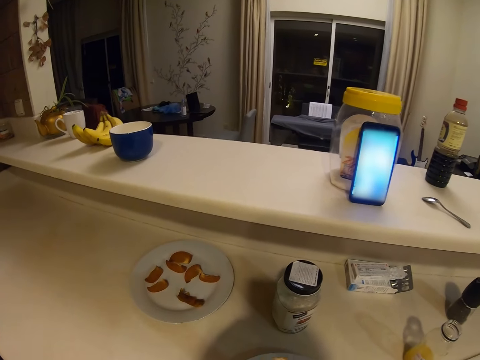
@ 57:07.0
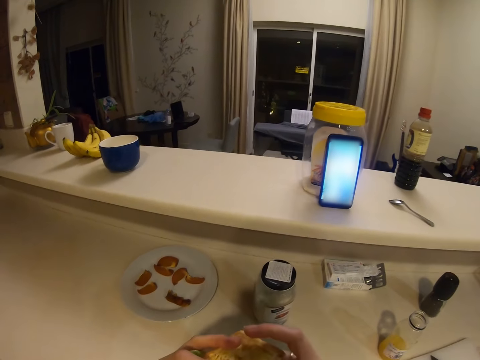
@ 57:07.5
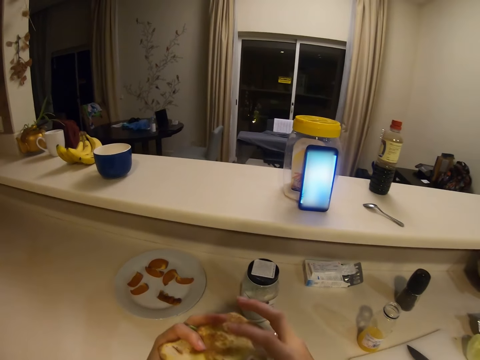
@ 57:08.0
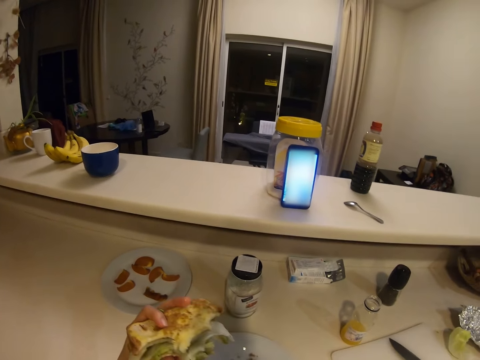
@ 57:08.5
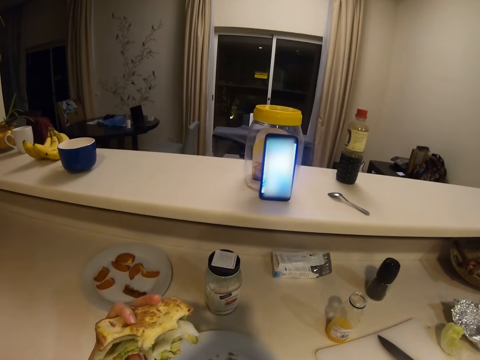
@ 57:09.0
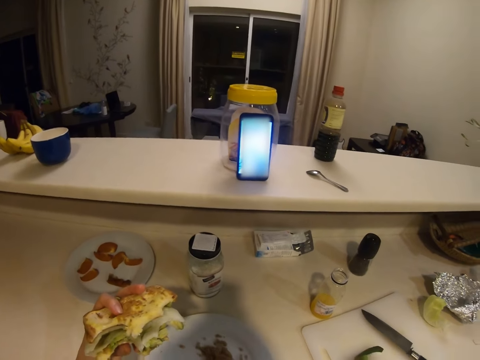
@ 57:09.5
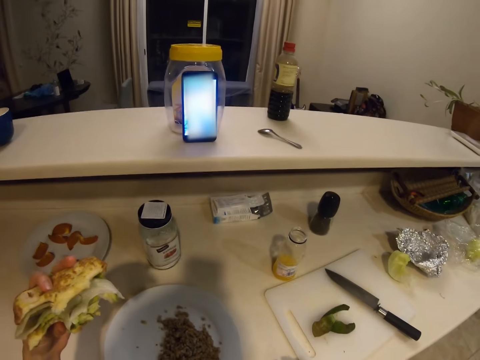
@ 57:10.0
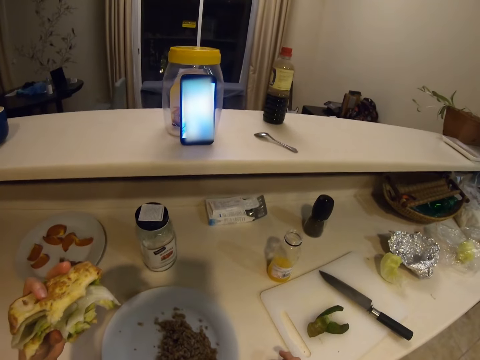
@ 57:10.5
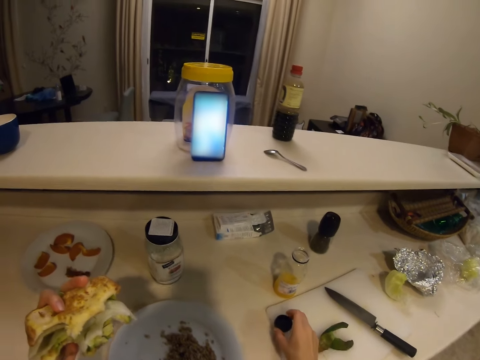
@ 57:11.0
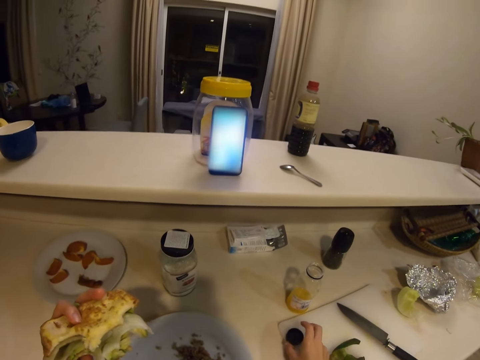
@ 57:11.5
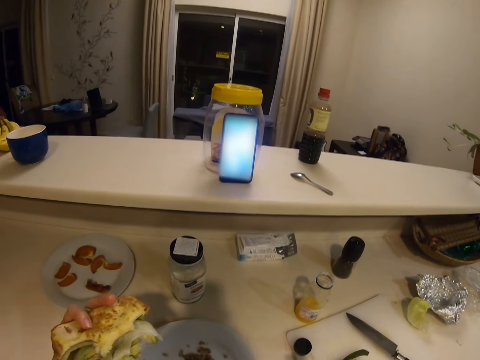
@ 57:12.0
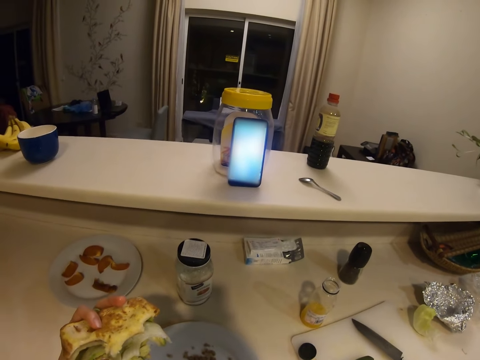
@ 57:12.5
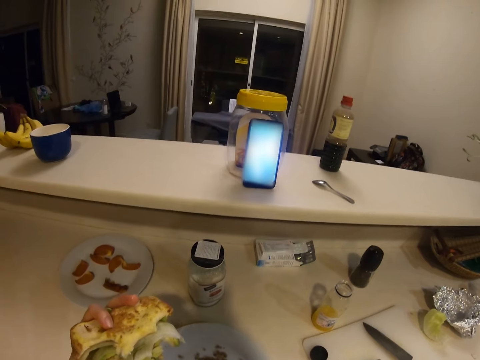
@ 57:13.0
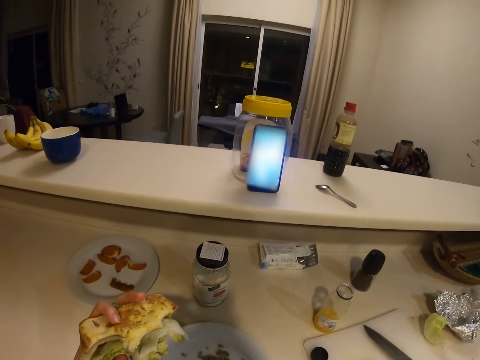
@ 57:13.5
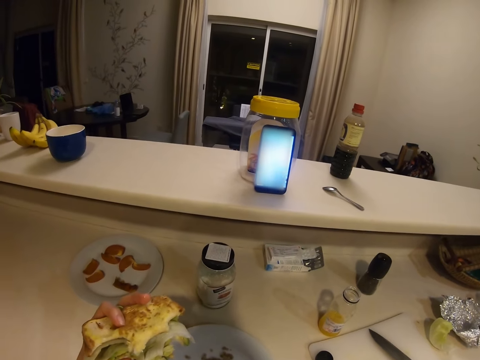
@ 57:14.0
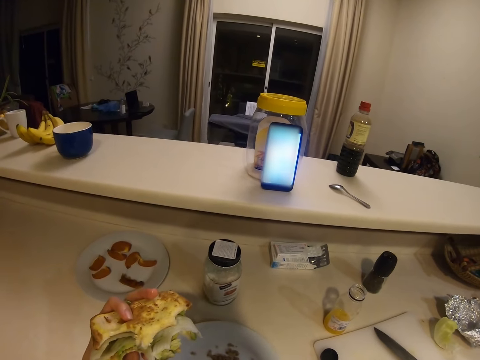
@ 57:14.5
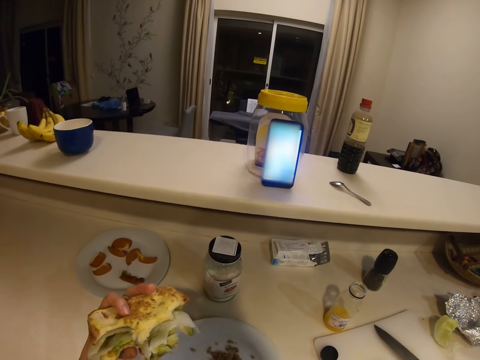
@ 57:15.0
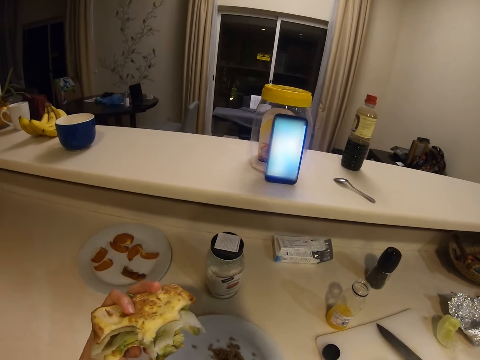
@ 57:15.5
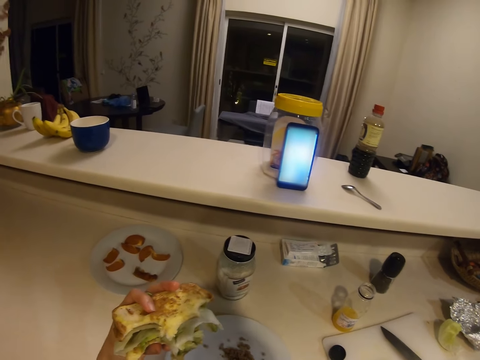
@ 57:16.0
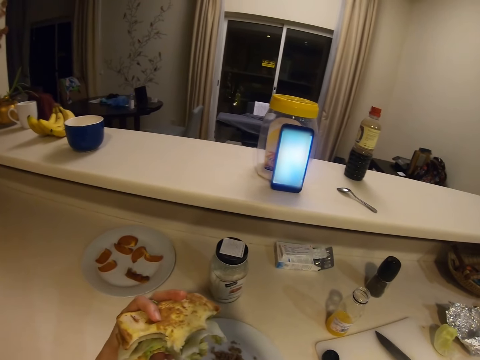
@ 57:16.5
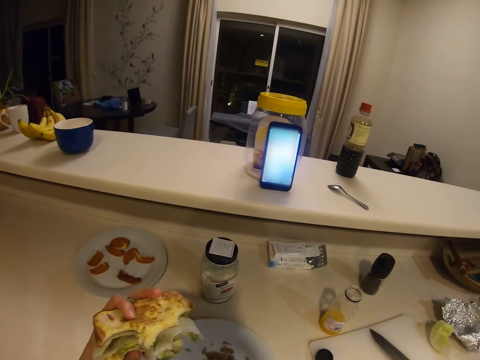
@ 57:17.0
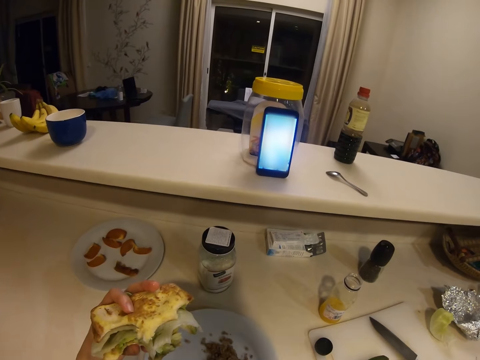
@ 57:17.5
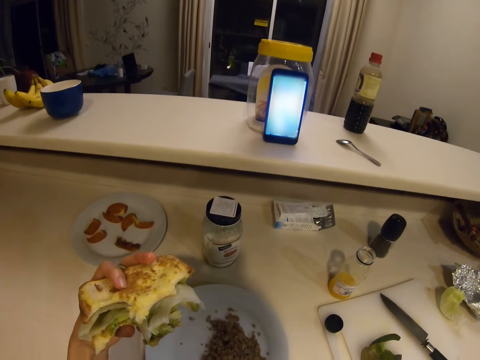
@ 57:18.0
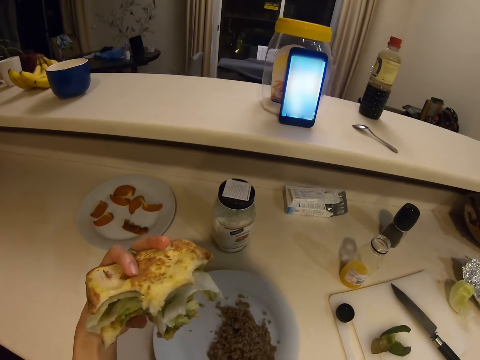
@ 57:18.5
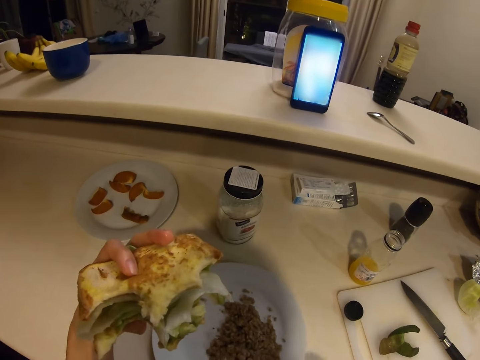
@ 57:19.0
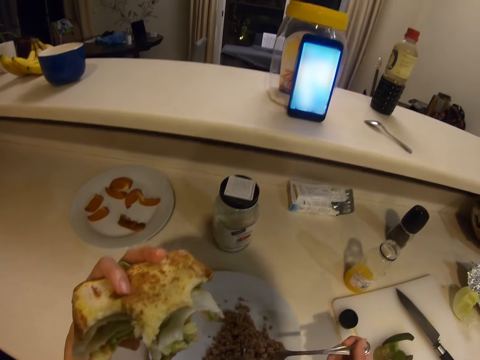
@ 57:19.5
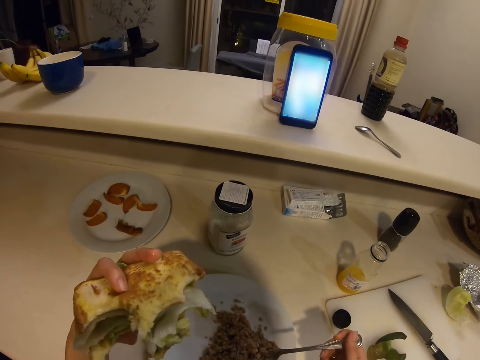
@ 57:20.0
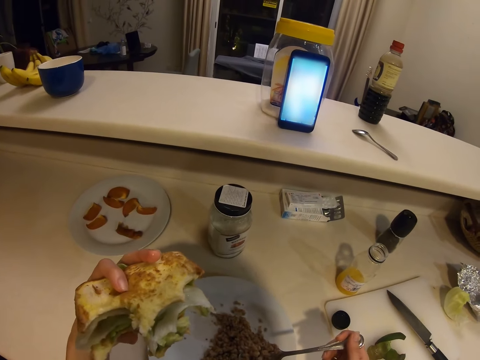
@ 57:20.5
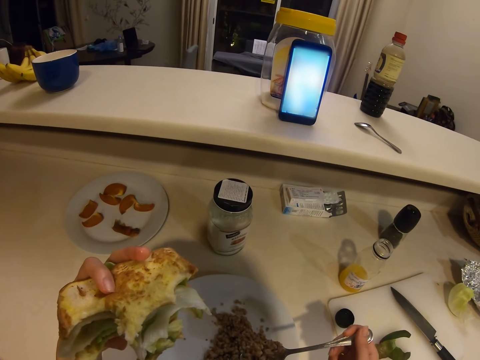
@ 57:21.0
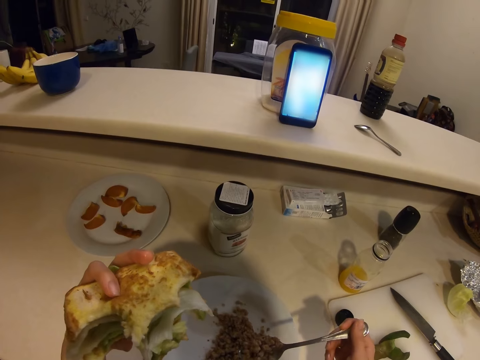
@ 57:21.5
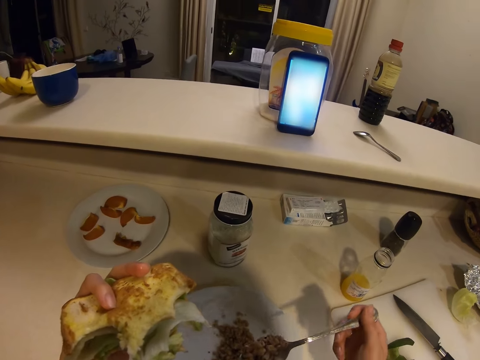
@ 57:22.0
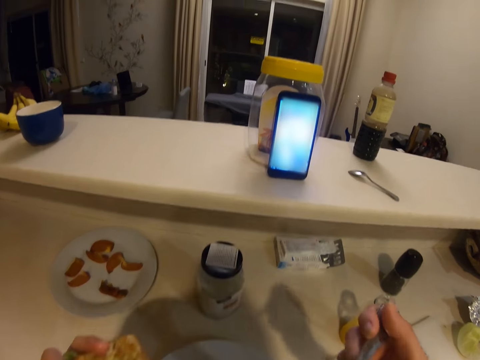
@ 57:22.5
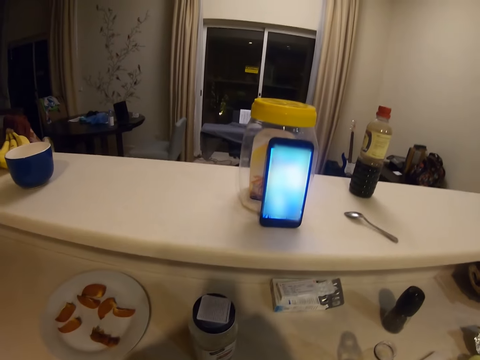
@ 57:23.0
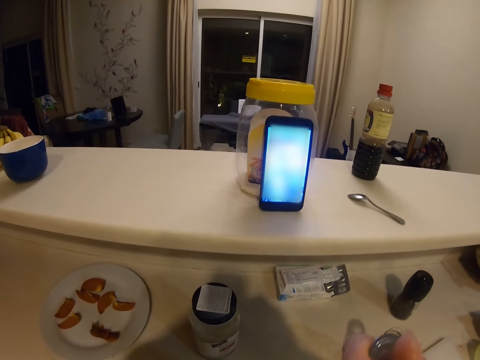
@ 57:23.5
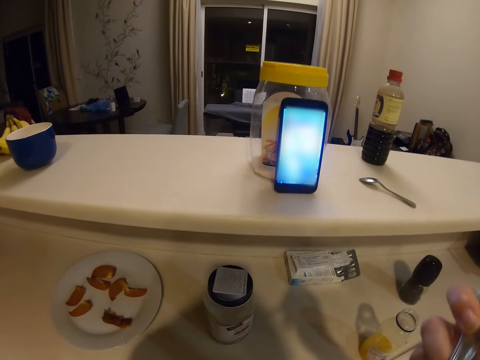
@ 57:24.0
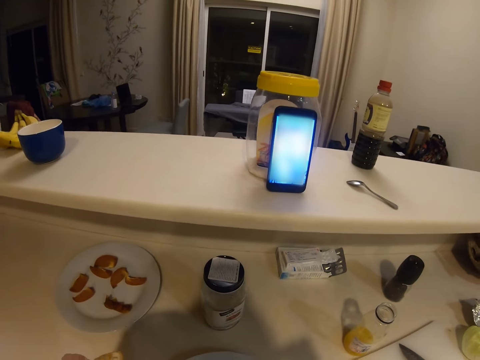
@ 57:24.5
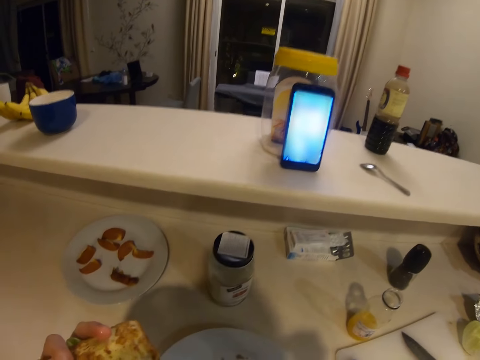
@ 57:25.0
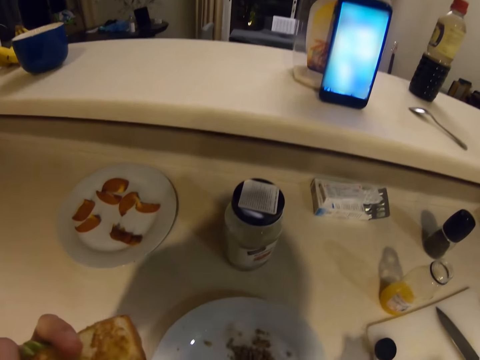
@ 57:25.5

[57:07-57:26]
The camera wearer moves the bottle top on the table. They do something. They hold a sandwich. They eat.

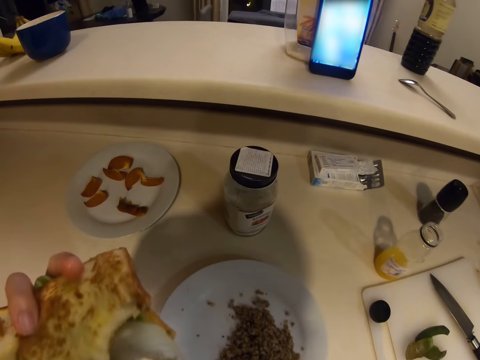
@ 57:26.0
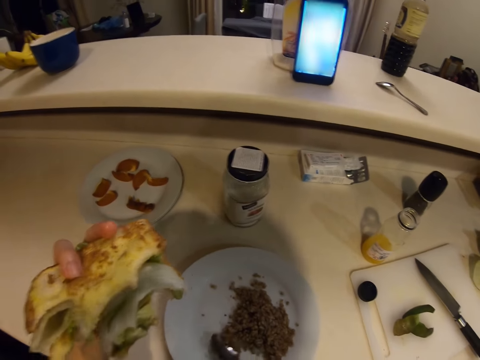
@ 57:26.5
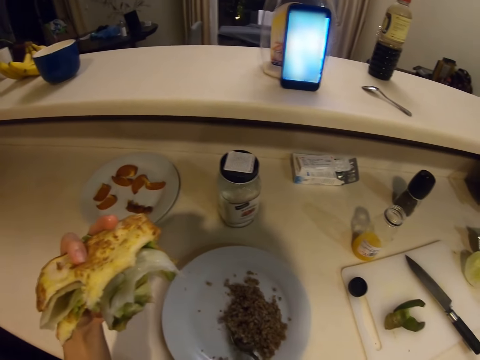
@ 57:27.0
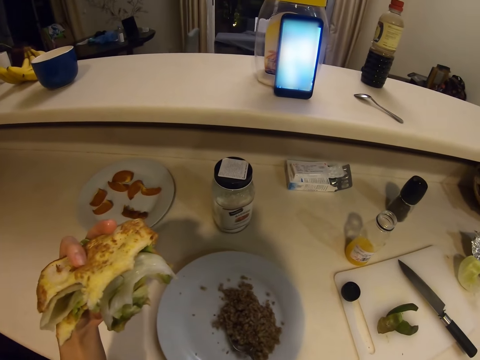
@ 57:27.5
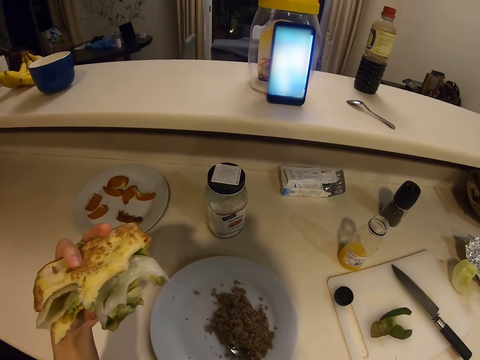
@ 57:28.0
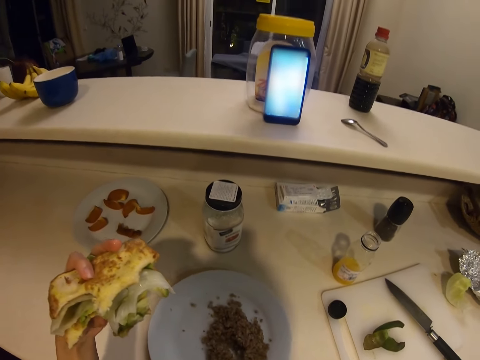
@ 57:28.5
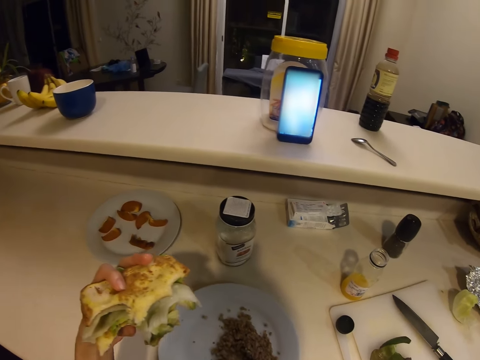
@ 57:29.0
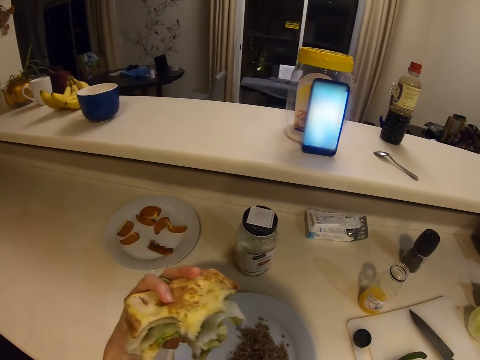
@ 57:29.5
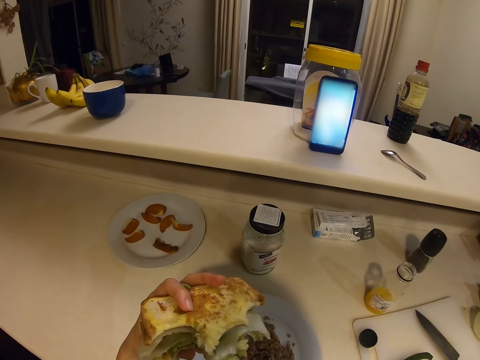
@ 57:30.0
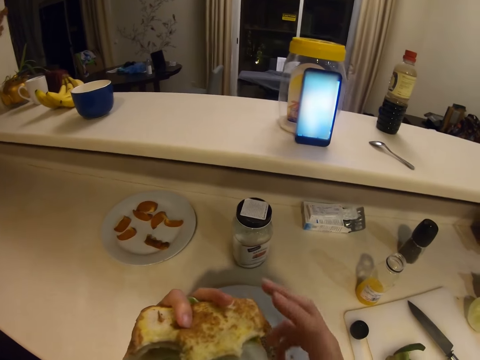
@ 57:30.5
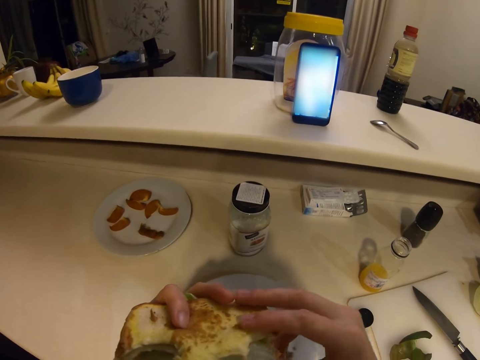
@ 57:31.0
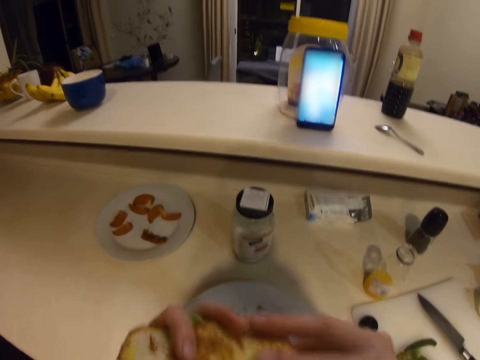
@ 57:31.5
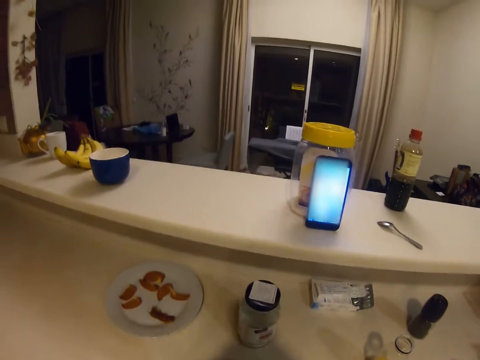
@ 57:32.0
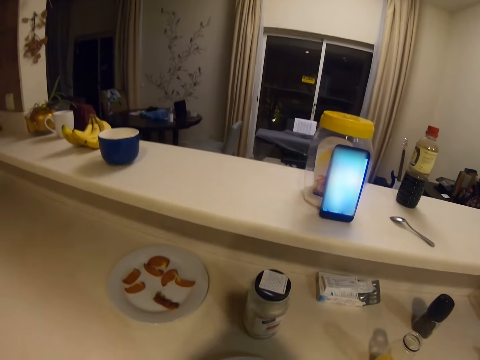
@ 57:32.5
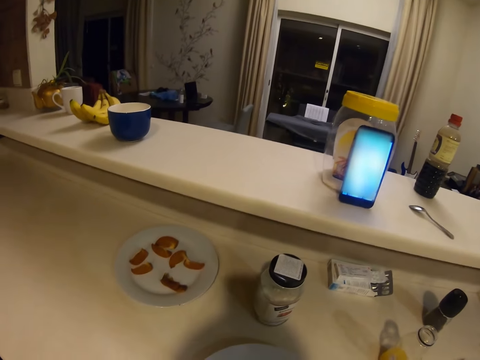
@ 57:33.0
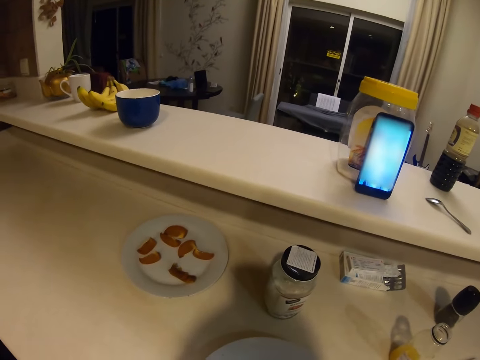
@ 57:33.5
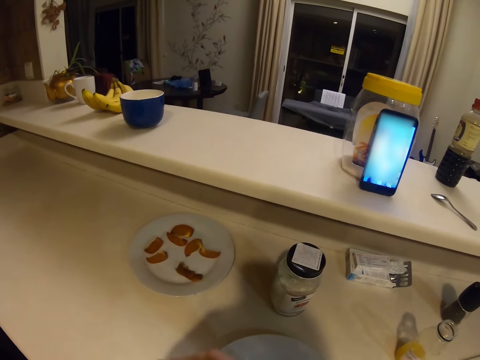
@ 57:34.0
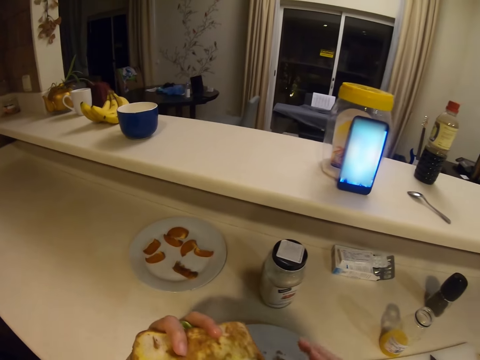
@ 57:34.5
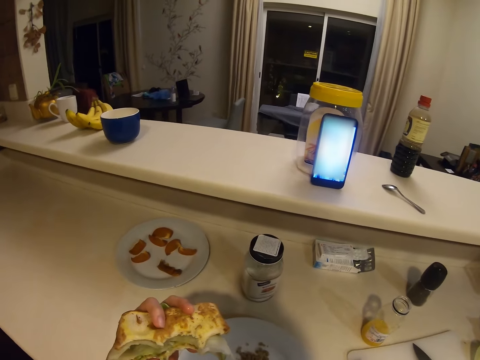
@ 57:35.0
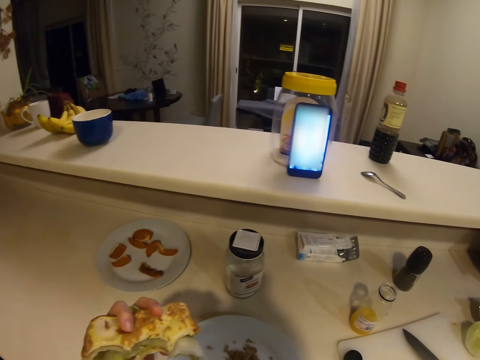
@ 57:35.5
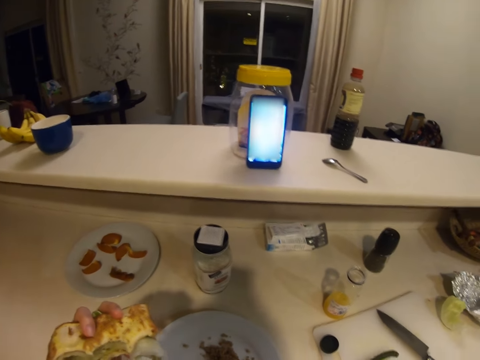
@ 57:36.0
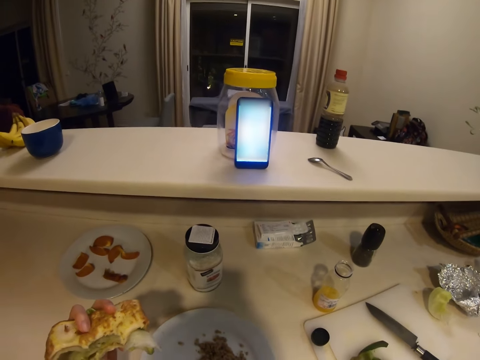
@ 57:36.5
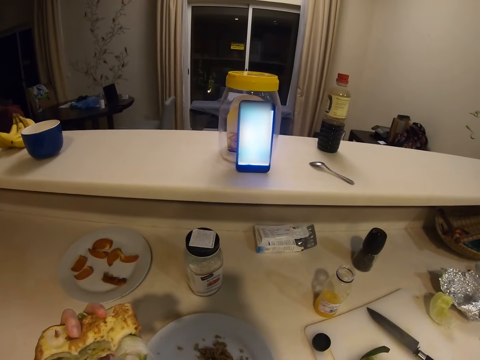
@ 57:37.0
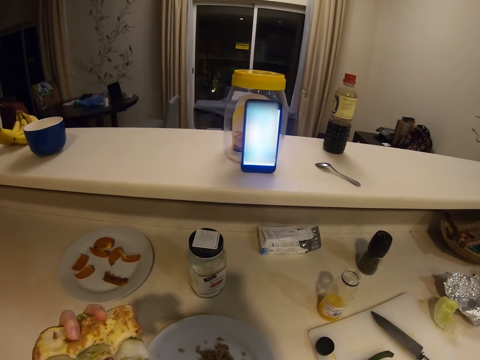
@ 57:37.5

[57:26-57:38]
The camera wearer holds a sandwich. They eat the sandwich.
